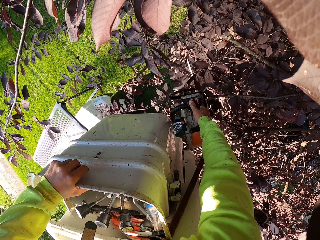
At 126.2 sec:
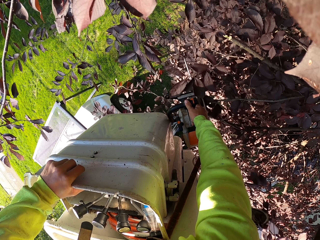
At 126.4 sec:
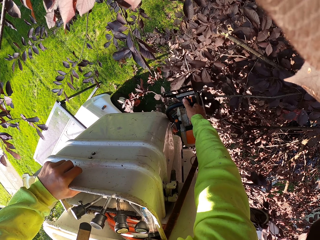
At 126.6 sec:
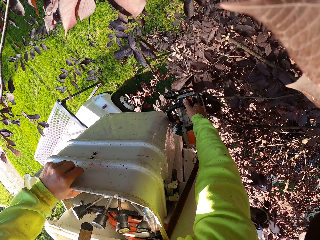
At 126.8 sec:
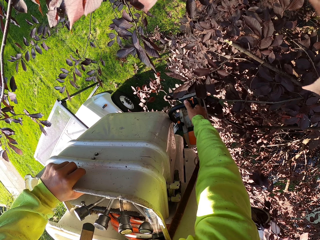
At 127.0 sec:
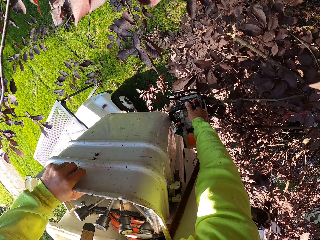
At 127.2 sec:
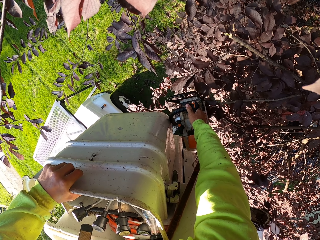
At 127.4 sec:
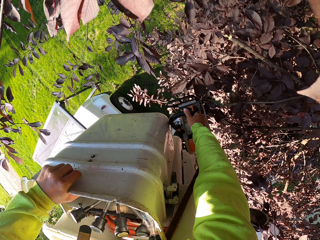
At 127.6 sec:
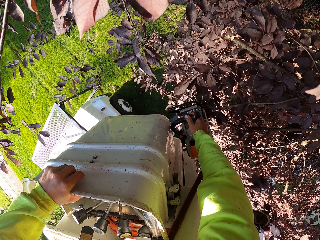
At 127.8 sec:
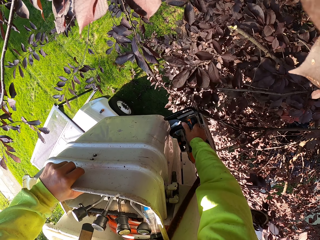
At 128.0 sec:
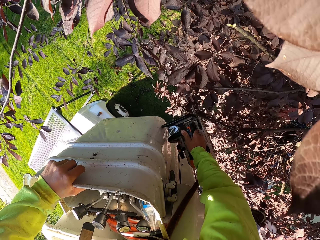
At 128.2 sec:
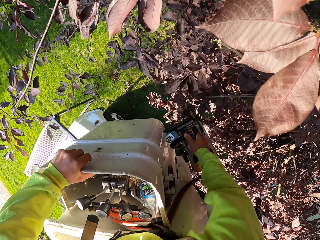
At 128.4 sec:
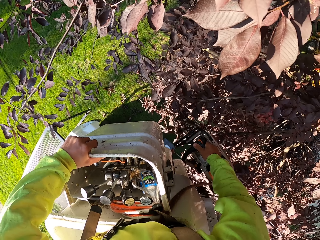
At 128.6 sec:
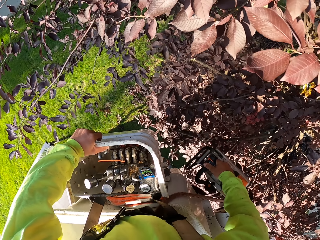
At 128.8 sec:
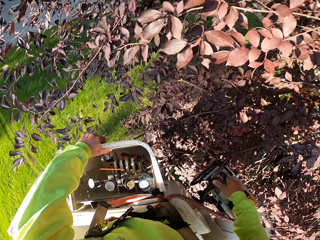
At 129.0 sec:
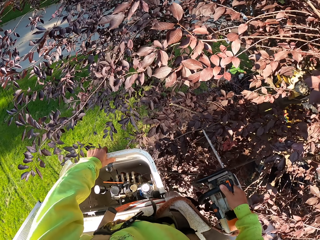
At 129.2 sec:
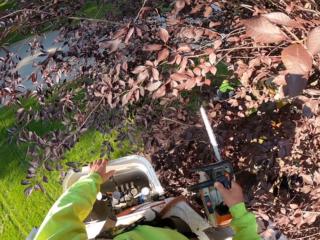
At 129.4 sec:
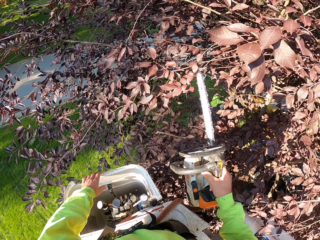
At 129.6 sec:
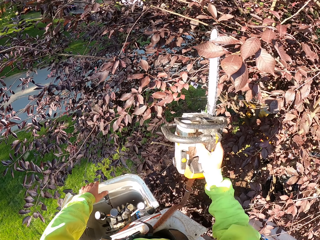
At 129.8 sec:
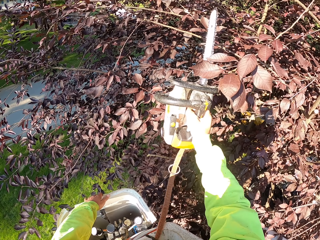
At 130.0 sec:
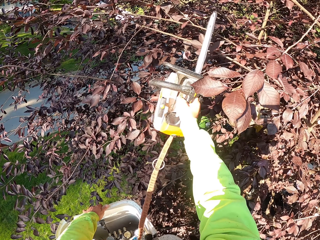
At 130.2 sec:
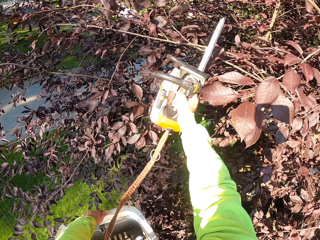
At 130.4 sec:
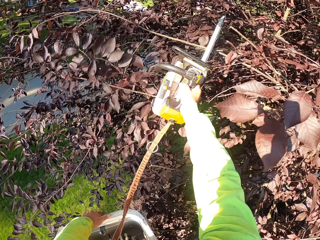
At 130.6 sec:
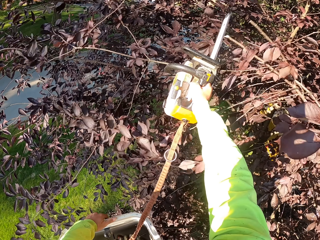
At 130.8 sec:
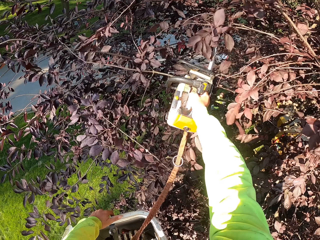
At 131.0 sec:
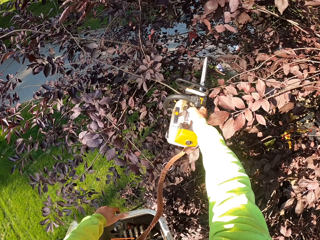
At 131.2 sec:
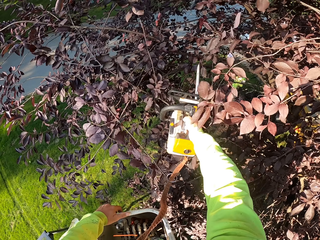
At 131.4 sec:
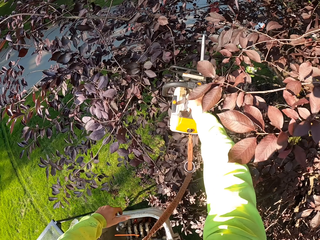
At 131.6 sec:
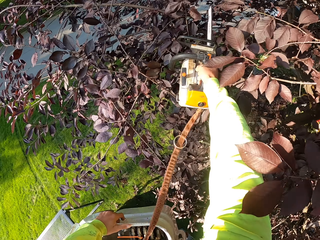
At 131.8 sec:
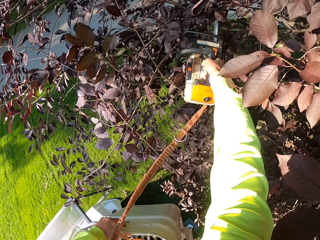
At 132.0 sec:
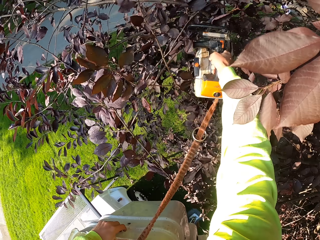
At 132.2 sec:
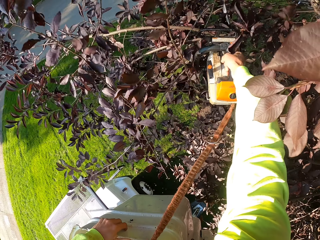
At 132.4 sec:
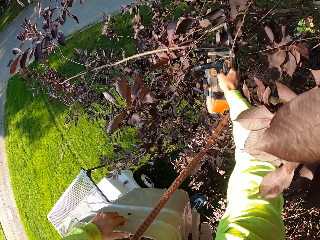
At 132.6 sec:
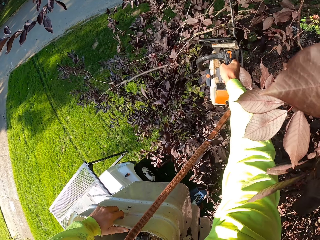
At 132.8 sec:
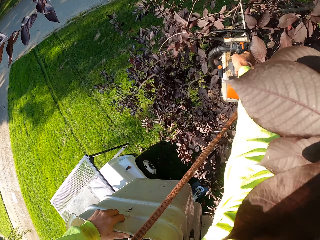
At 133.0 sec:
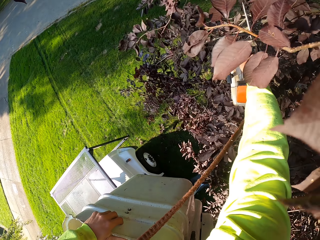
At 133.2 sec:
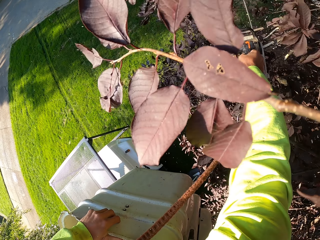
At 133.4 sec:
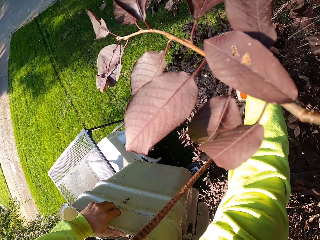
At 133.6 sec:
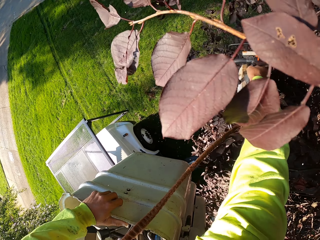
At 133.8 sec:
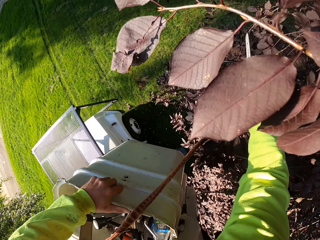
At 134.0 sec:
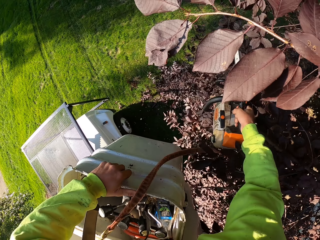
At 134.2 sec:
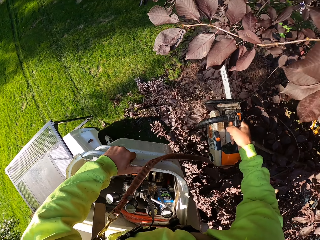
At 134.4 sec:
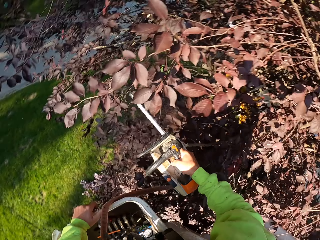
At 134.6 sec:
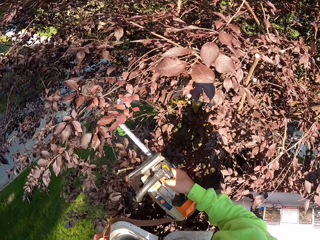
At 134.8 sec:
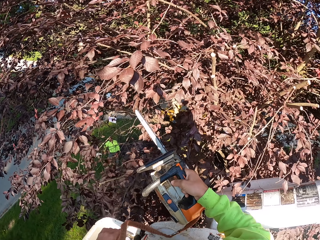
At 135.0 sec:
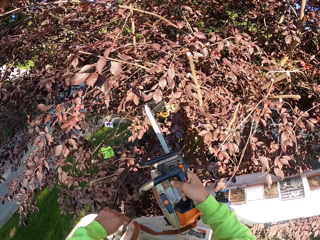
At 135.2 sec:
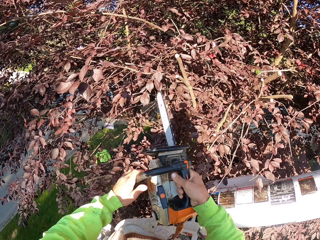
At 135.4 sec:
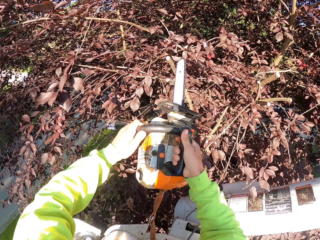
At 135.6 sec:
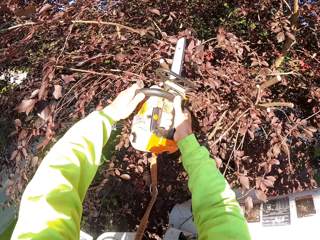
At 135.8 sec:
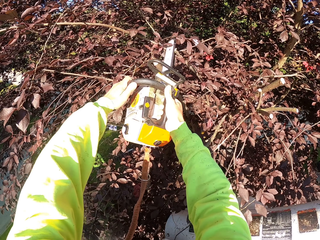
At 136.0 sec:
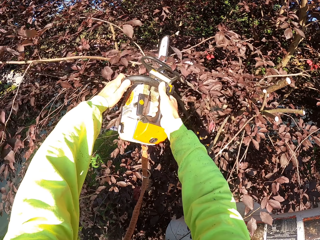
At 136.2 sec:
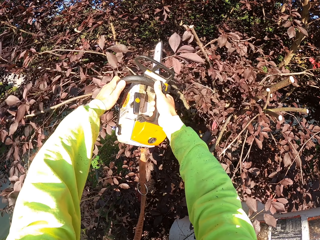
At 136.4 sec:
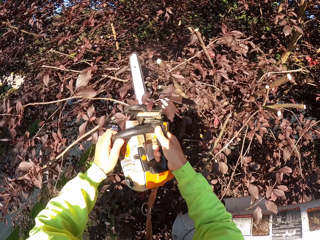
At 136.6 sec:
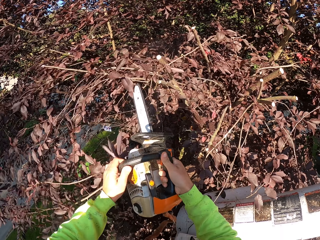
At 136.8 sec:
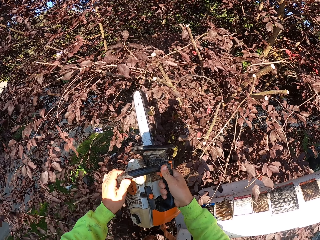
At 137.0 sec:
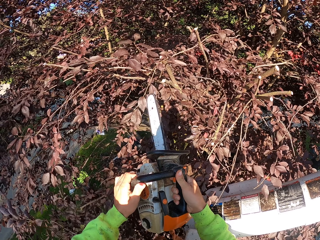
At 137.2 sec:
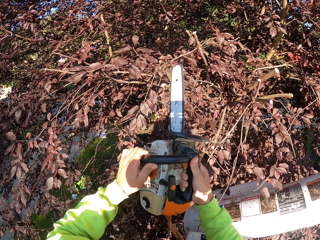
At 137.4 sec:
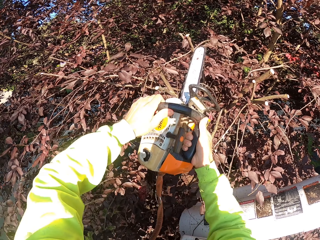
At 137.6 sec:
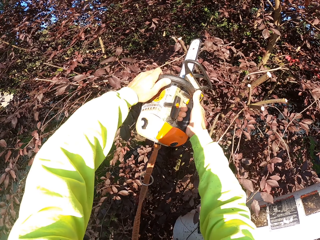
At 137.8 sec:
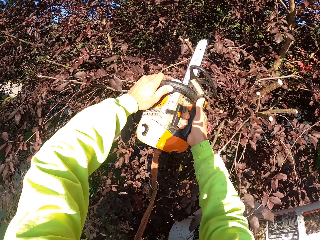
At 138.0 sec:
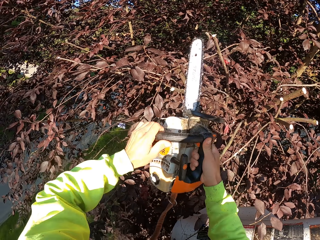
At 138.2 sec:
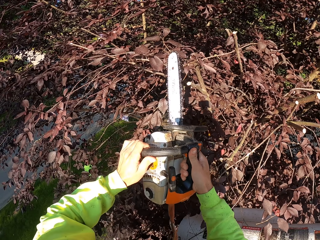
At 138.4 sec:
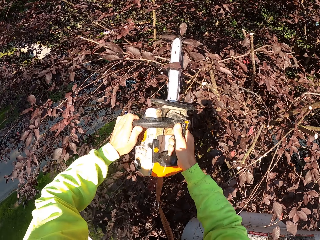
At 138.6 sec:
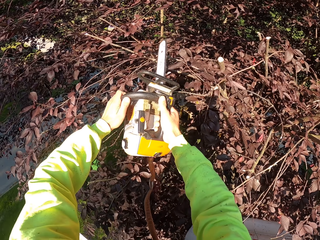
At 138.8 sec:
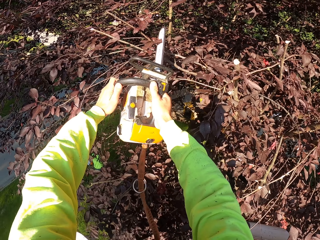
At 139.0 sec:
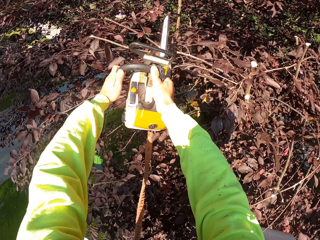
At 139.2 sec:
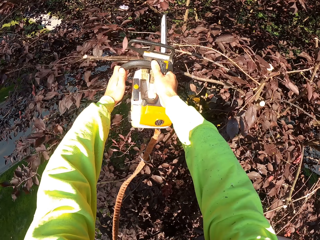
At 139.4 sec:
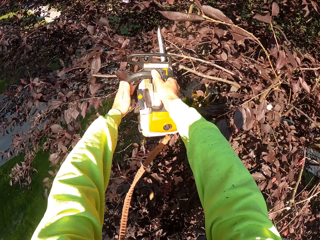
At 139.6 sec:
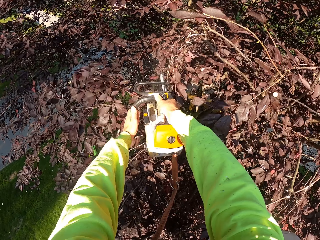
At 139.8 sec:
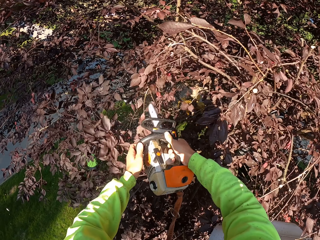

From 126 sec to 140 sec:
The camera wearer cuts branches of leaves with both hands on the chain saw.

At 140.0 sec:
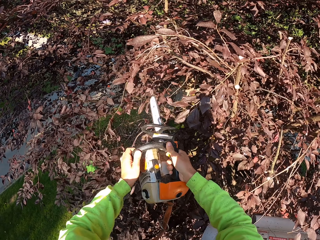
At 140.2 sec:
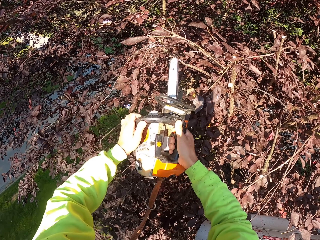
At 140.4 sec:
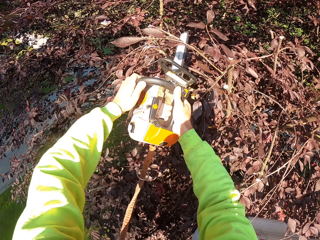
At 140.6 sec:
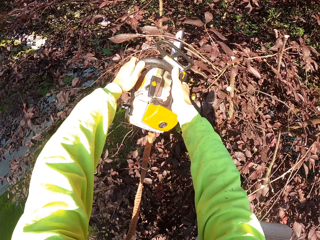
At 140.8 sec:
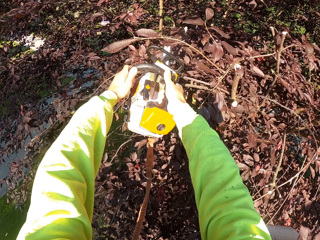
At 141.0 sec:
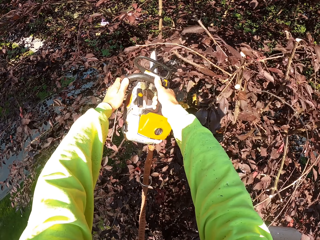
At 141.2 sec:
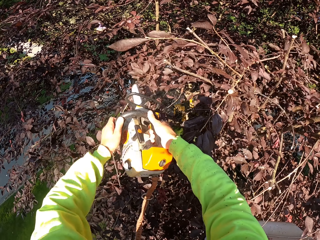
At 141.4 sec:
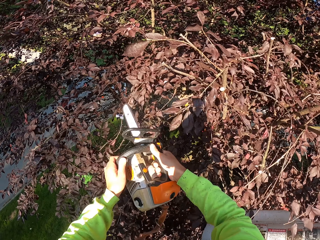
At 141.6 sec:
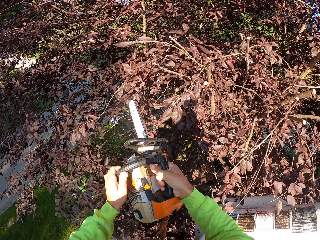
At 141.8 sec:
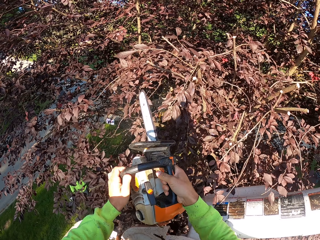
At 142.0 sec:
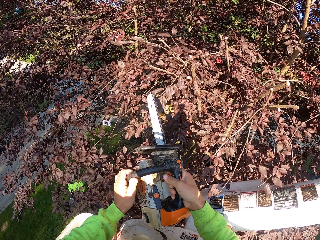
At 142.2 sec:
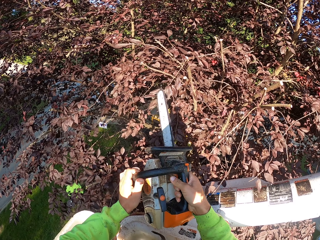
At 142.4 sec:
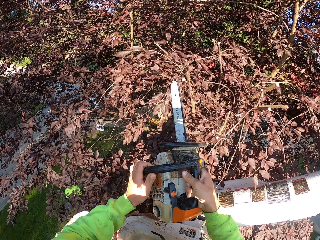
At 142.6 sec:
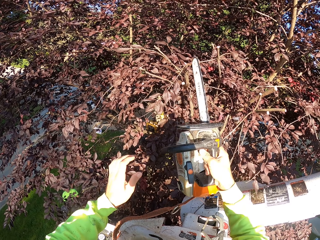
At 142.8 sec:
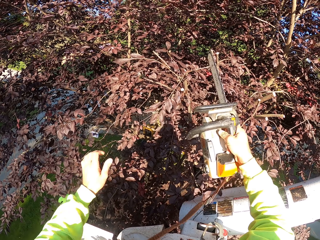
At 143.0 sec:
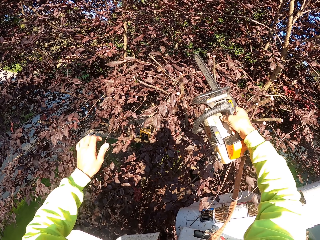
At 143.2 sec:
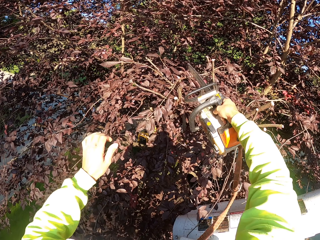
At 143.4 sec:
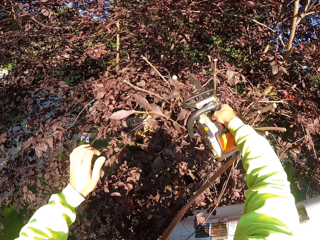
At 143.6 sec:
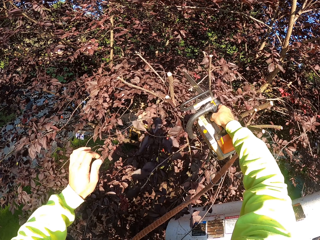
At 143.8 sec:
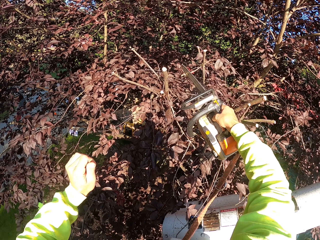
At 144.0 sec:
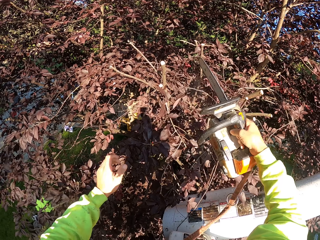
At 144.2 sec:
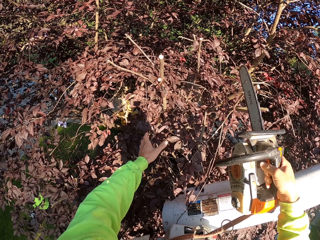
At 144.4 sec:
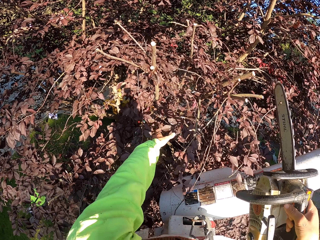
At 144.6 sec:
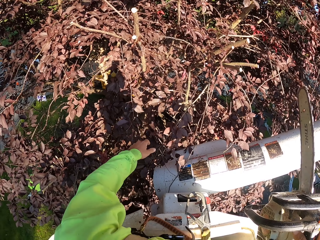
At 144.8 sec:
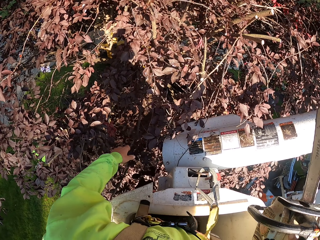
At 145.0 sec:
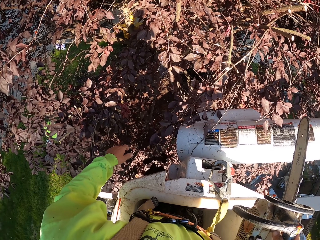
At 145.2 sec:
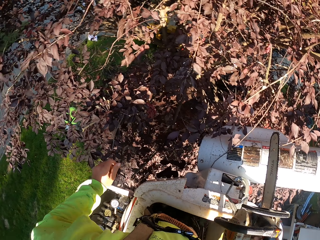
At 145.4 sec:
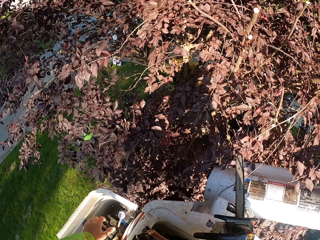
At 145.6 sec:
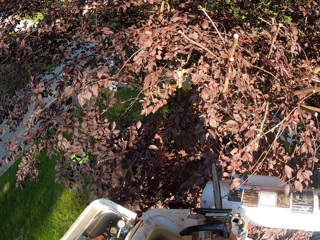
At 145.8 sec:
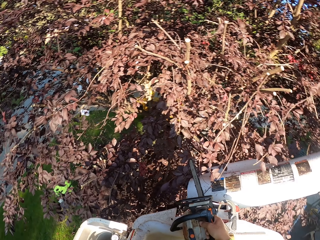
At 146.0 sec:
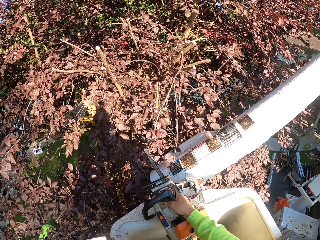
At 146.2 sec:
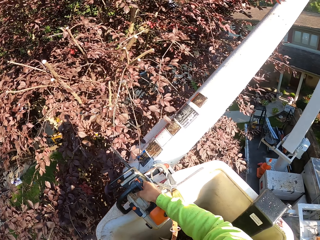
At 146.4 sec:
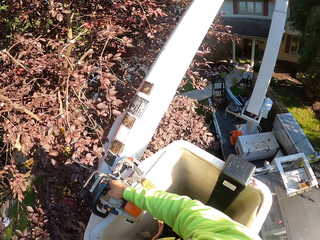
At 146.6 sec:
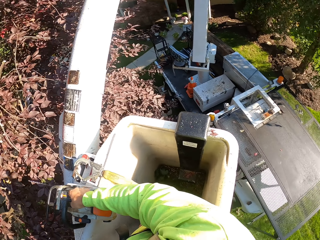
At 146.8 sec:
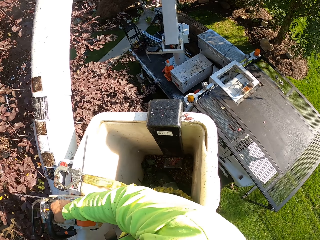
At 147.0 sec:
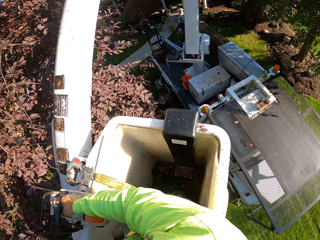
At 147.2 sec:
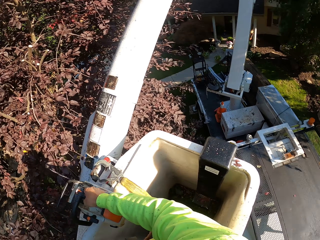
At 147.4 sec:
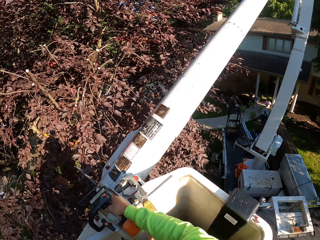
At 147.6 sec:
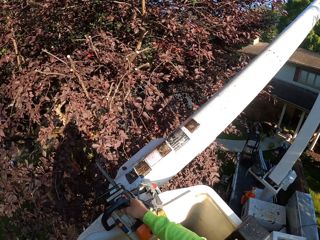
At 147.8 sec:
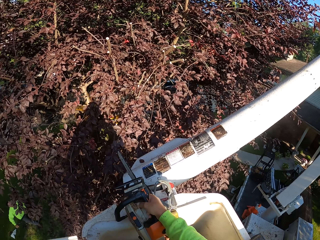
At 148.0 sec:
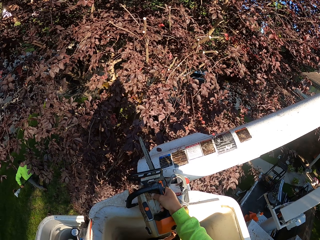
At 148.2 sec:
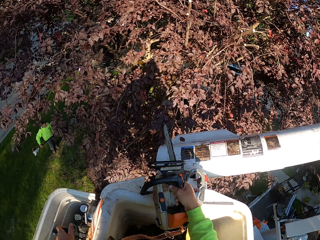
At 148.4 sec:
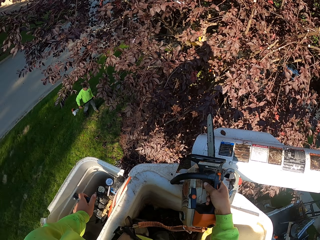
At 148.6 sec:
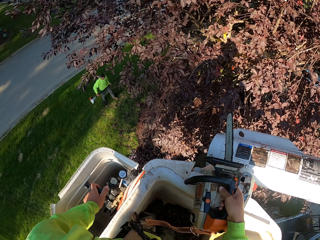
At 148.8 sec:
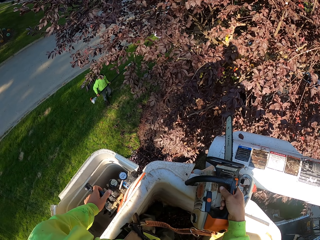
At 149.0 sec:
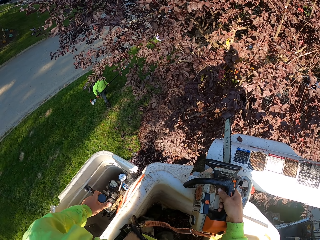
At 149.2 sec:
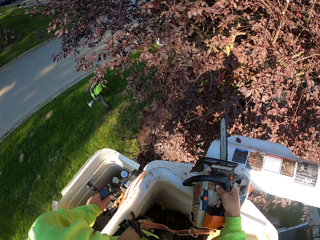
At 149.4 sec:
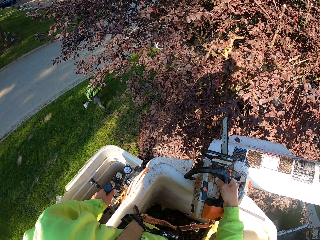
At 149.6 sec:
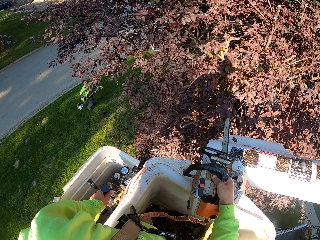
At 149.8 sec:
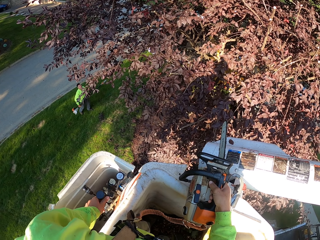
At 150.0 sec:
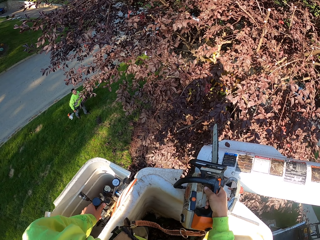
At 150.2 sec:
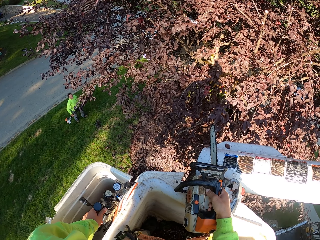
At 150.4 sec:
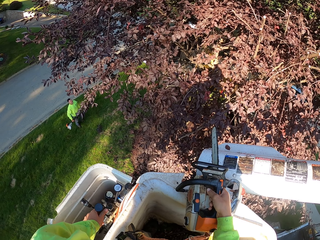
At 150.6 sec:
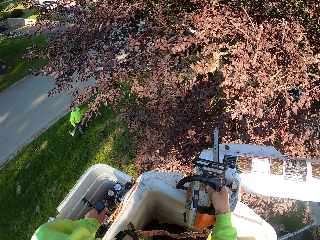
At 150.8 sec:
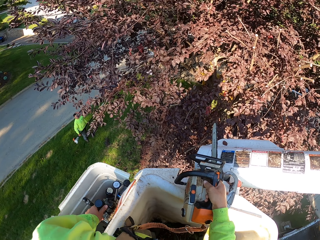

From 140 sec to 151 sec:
The camera wearer cuts branches of leaves with the chain saw in his right hand. He looks around the garden. He moves backward on the man lift. A man talks to the camera wearer. The camera wearer moves on the man lift with his left hand on the control of the man lift.
